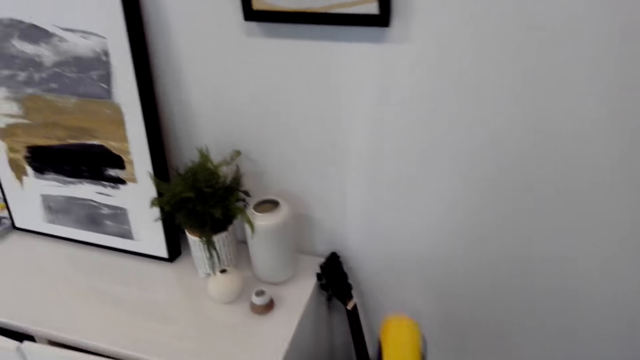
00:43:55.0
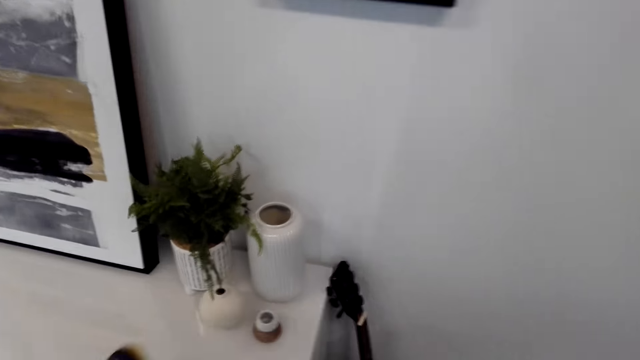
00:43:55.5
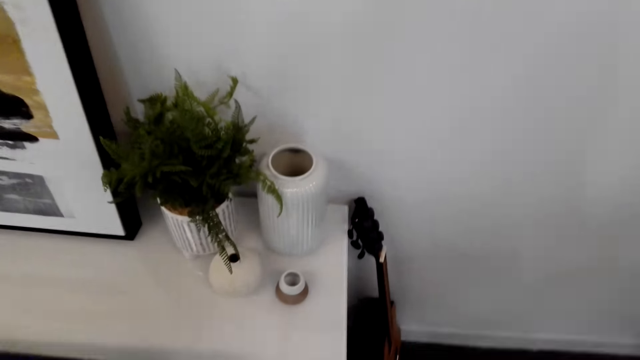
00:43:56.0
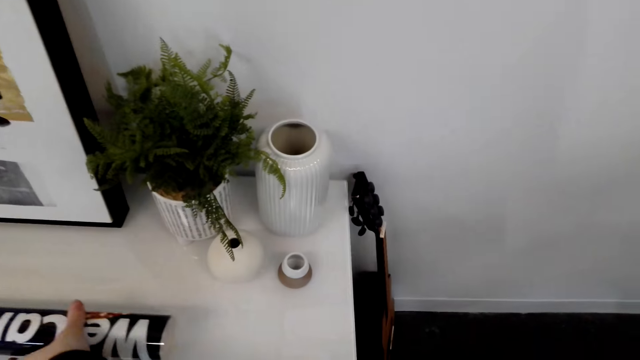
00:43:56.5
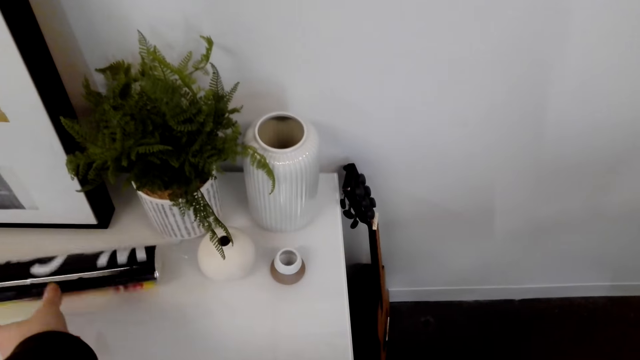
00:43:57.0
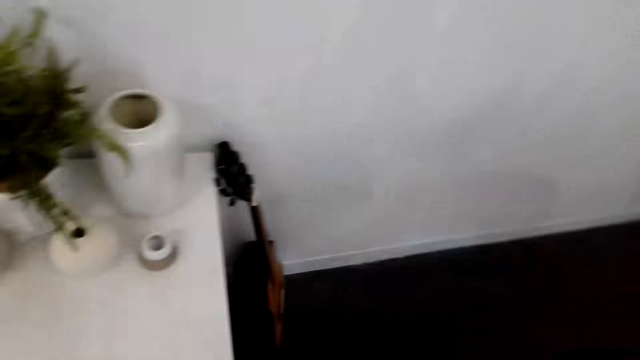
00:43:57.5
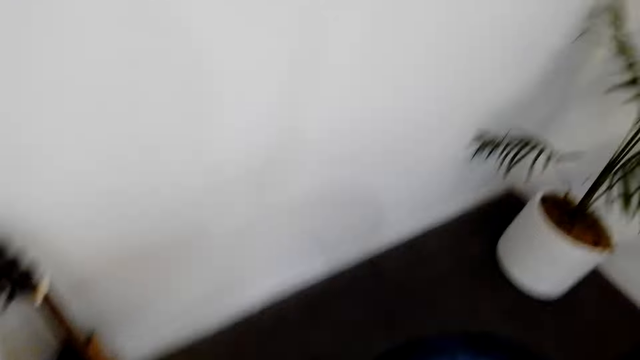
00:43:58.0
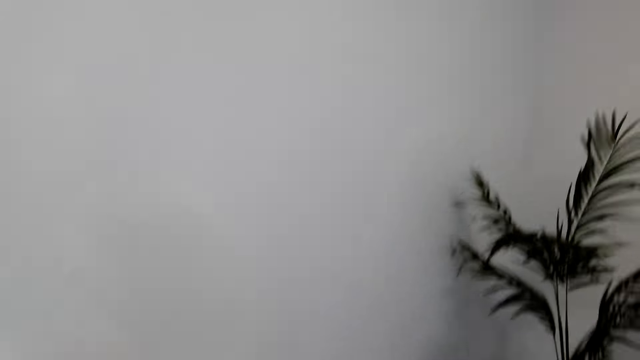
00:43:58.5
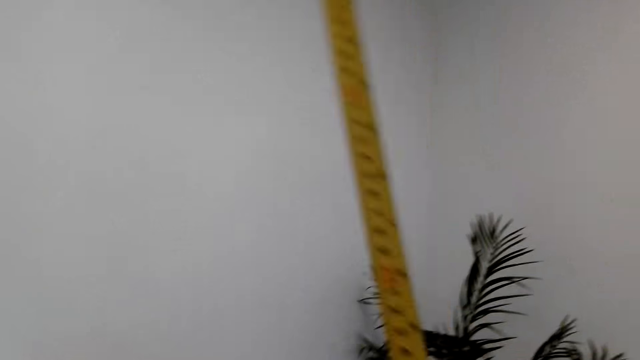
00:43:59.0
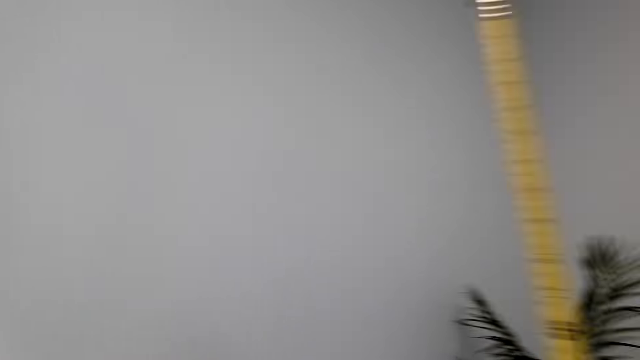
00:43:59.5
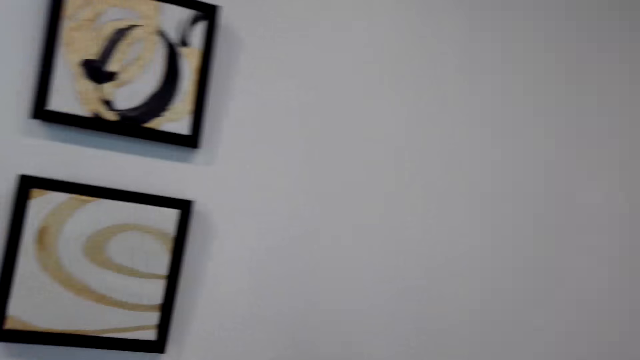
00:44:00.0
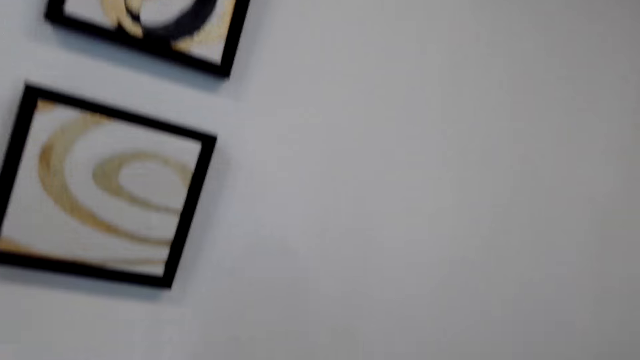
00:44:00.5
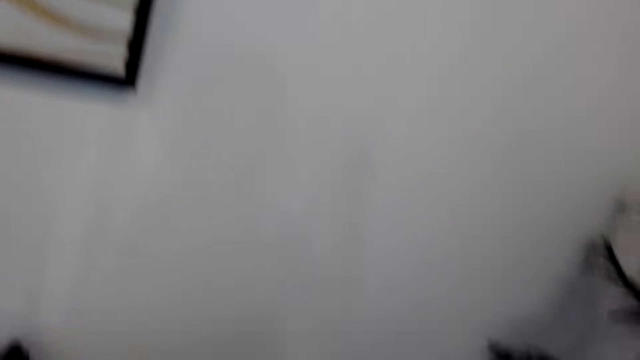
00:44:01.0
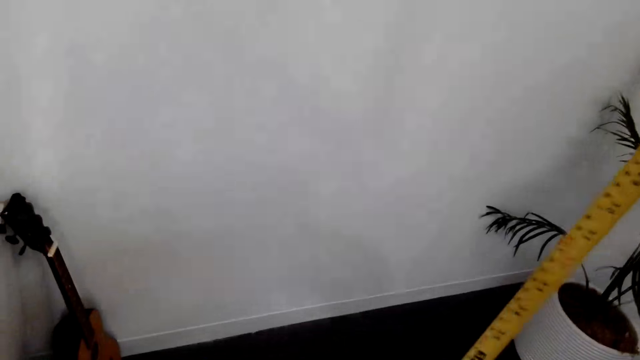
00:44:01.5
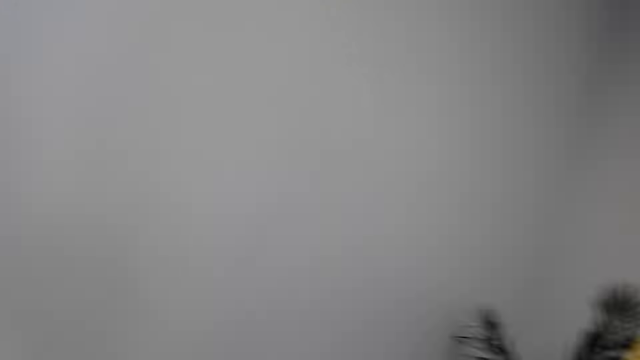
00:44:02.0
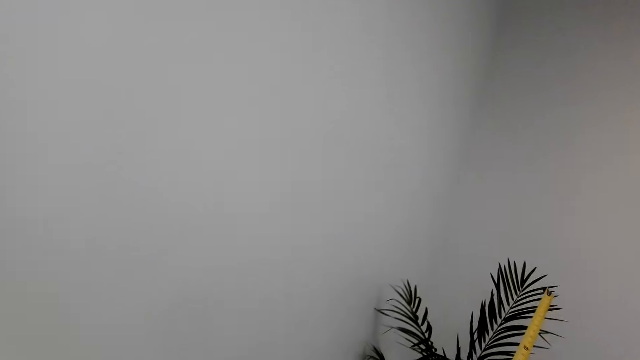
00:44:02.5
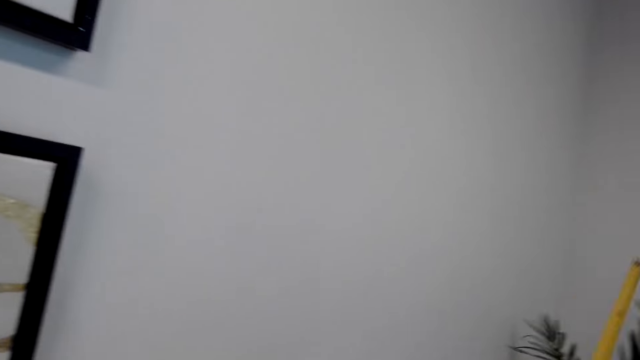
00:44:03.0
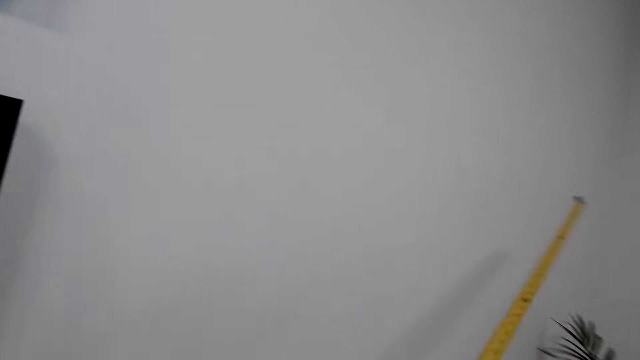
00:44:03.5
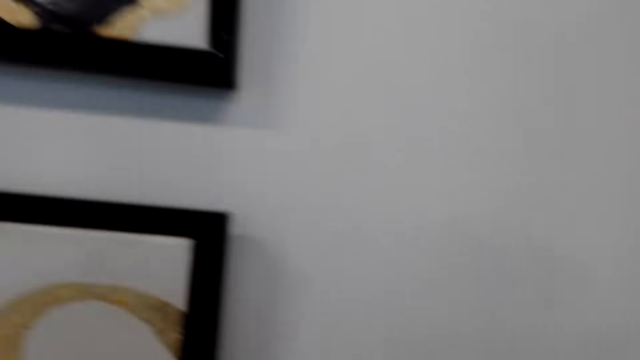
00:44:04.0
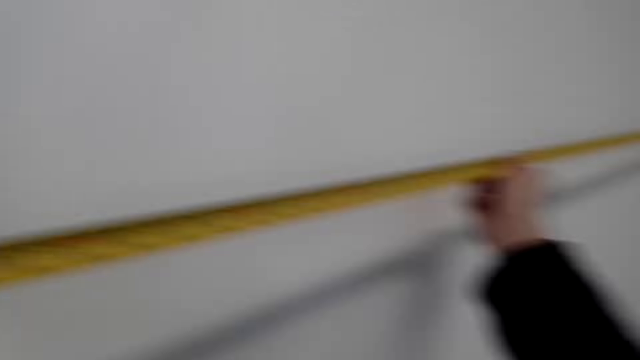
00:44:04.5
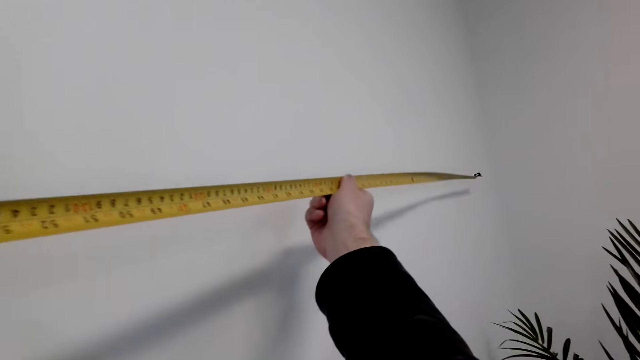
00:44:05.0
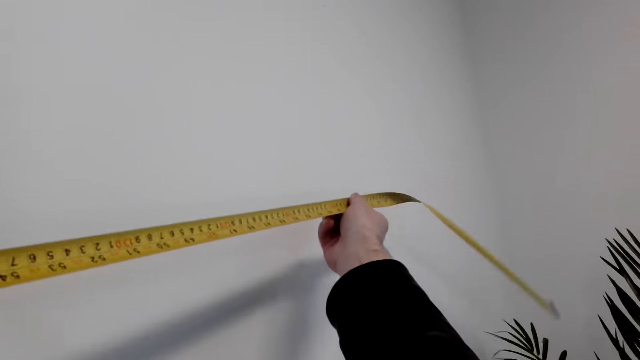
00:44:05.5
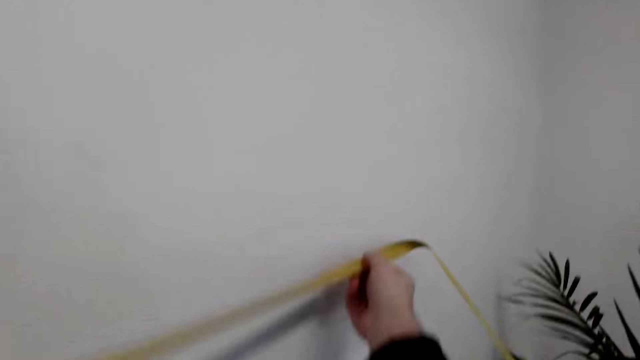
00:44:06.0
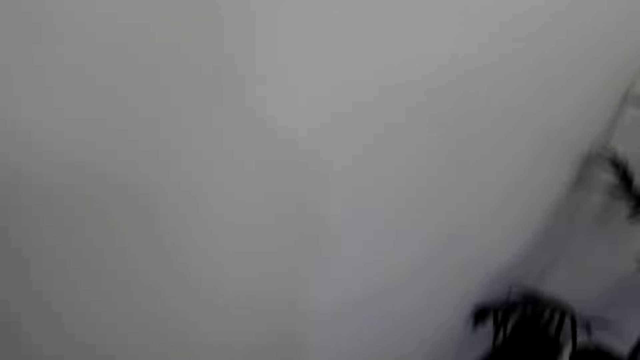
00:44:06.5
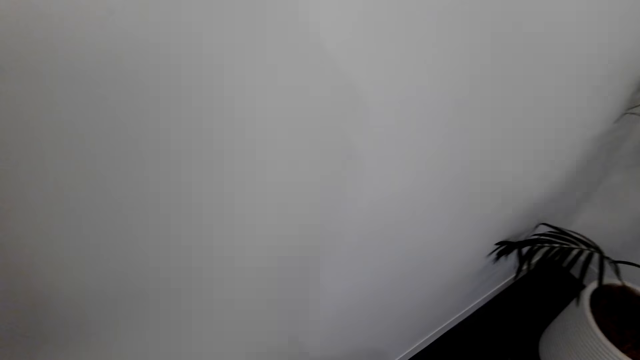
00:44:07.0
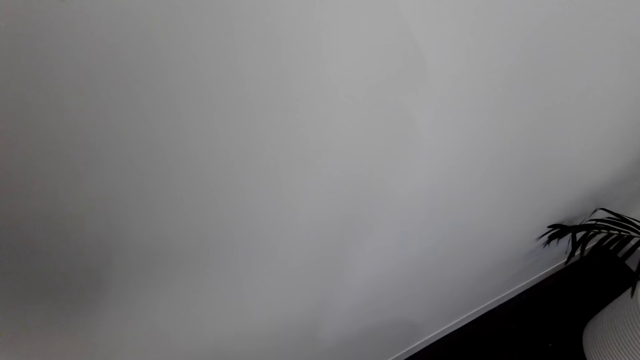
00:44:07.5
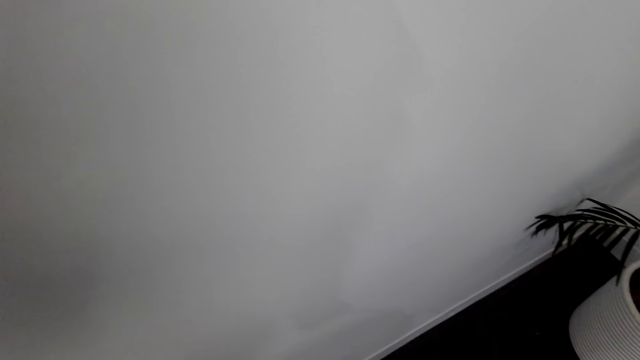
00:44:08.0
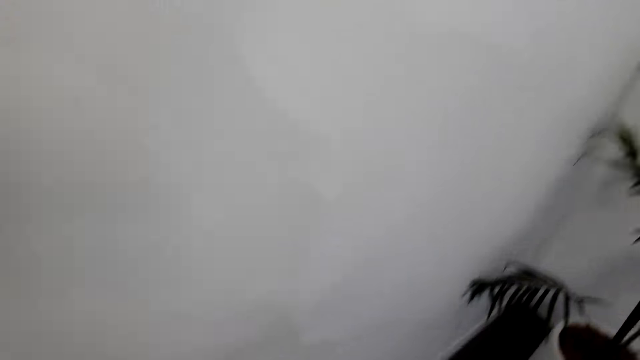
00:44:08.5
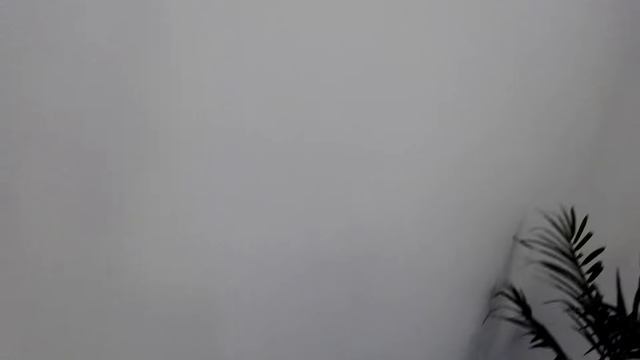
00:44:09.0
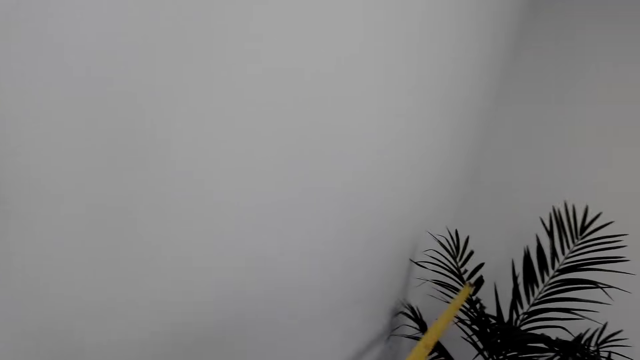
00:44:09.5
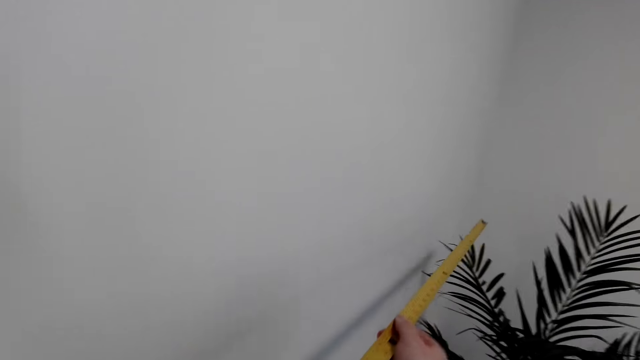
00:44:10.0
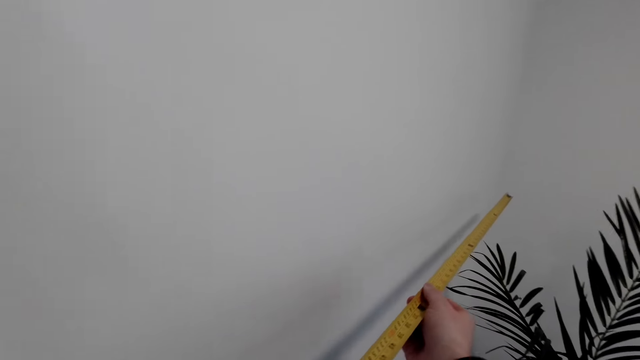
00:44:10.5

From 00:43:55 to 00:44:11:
The camera wearer places the printed photo on the table. They measure the wall with a tape measure.

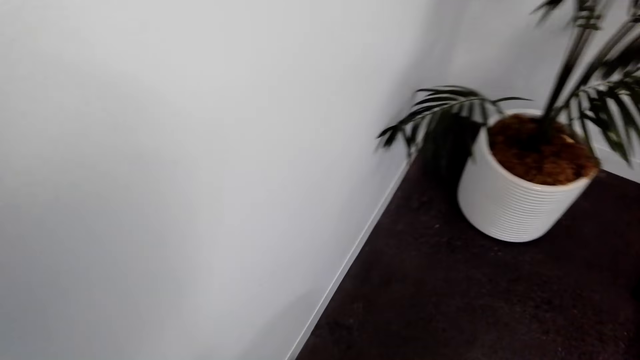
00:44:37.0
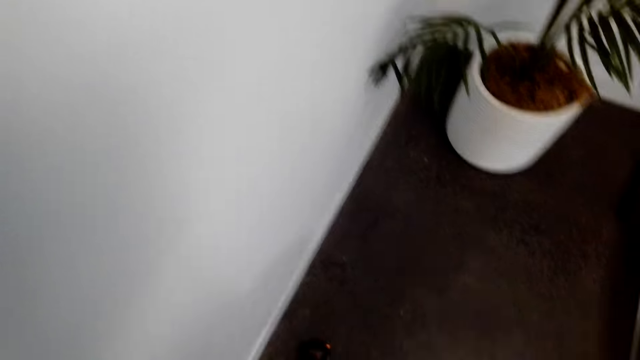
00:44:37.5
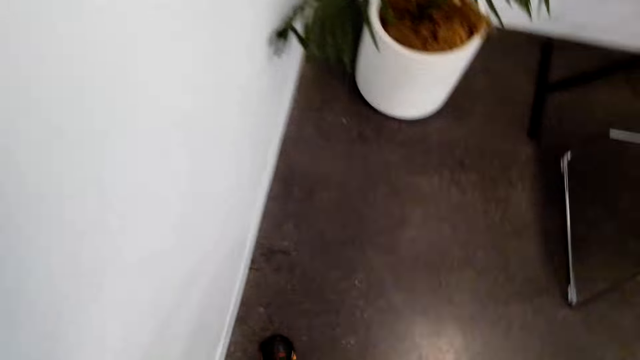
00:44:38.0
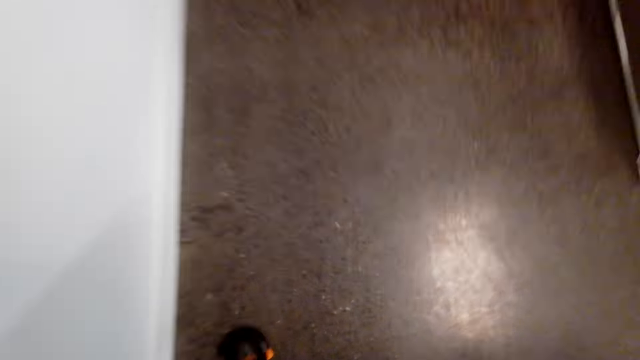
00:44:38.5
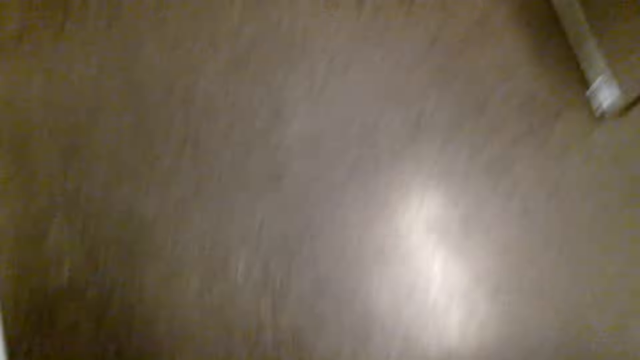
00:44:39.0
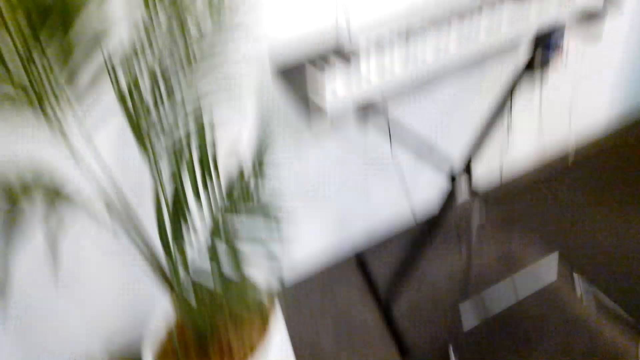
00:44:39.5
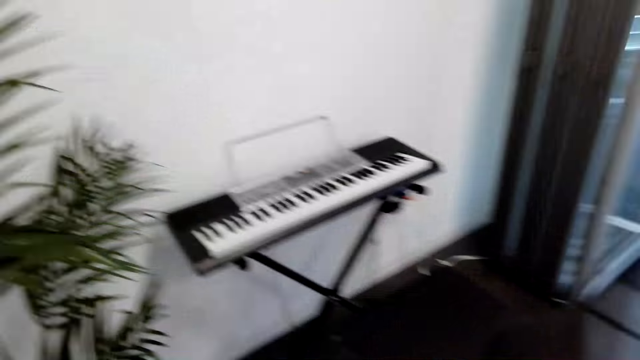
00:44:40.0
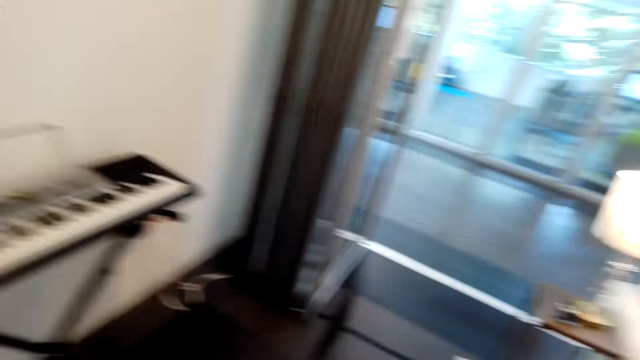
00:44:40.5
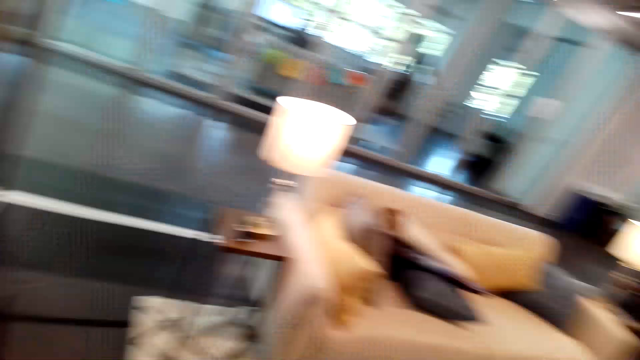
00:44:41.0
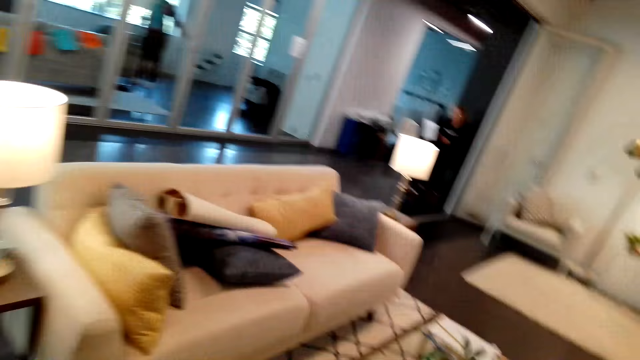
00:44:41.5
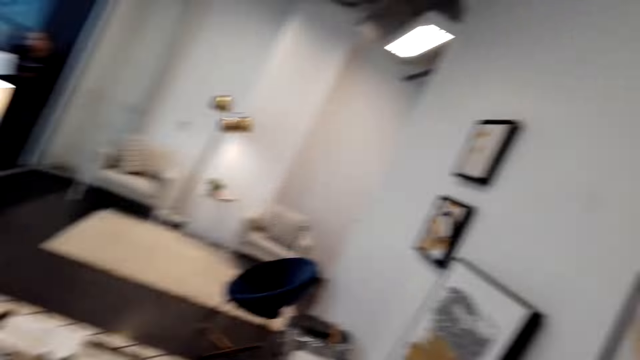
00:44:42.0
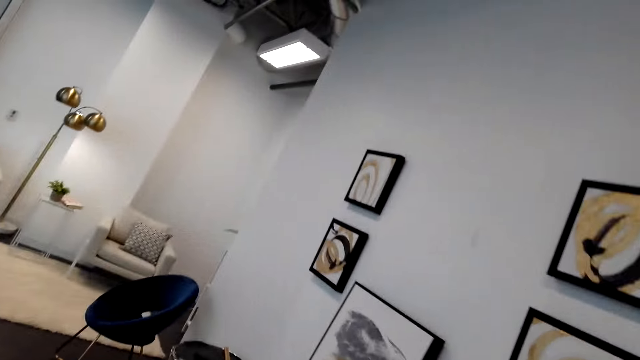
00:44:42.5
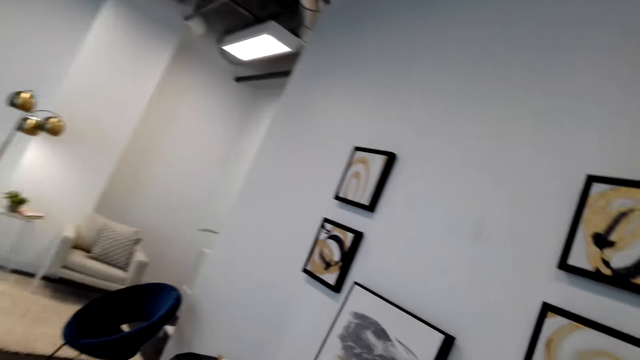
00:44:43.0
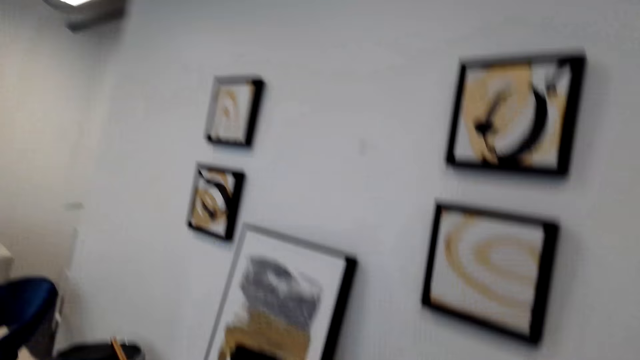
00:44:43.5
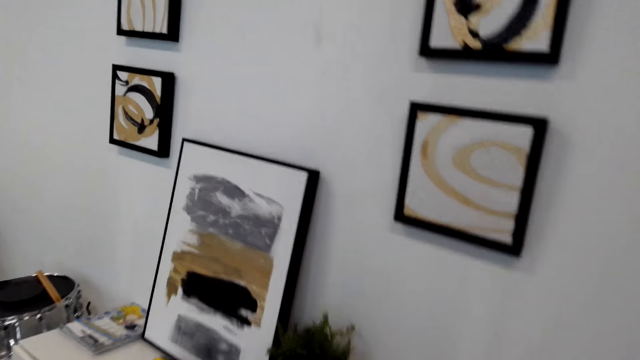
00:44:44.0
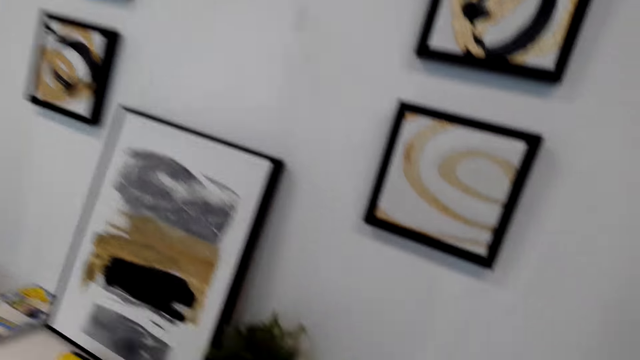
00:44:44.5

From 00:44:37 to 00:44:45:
The camera wearer moves around the house.
